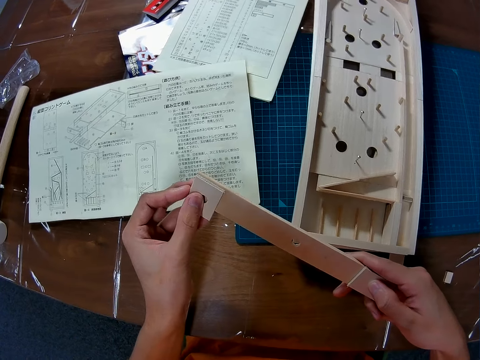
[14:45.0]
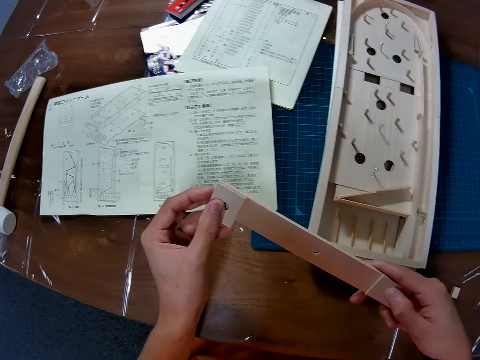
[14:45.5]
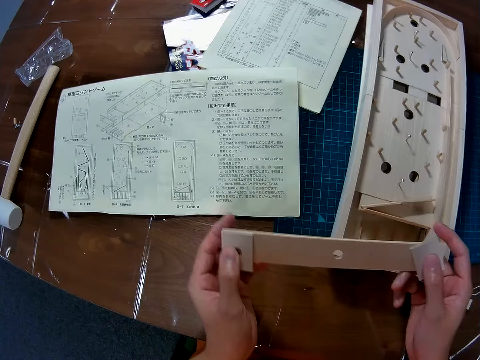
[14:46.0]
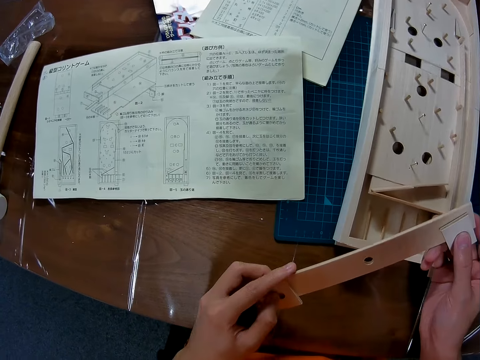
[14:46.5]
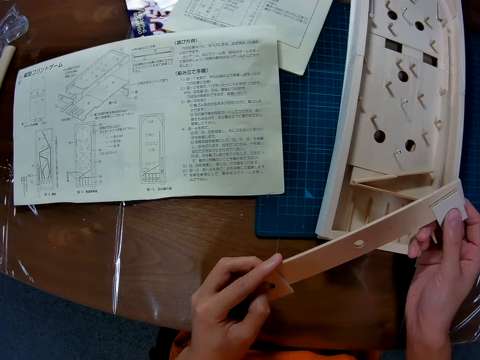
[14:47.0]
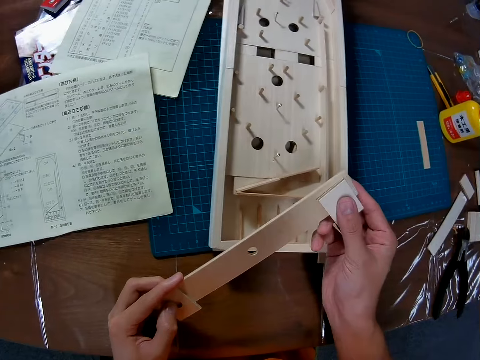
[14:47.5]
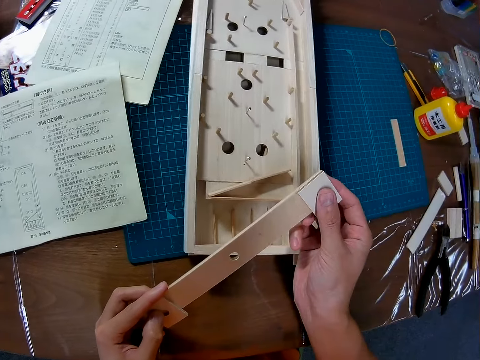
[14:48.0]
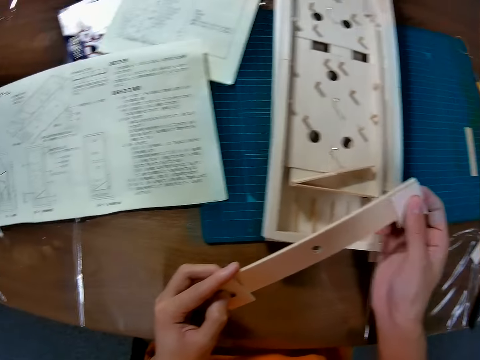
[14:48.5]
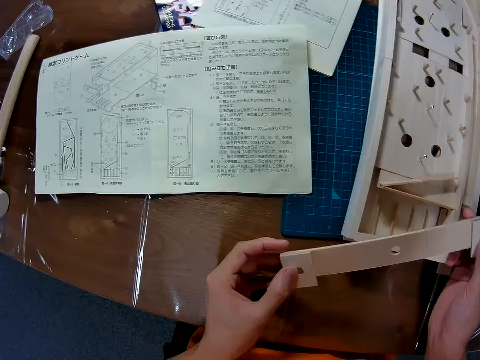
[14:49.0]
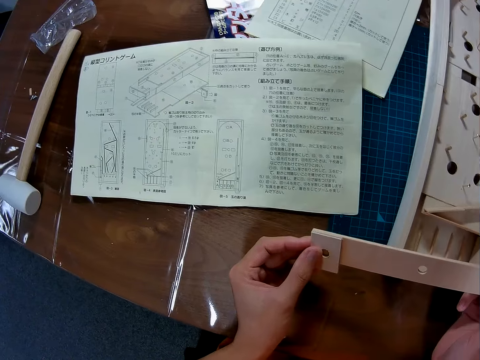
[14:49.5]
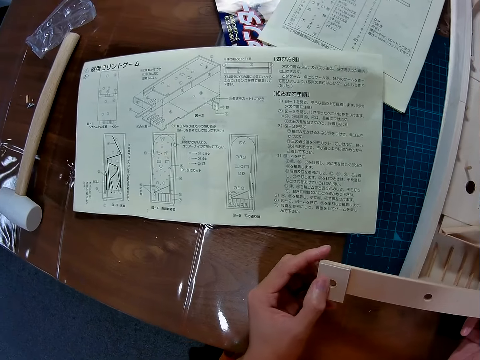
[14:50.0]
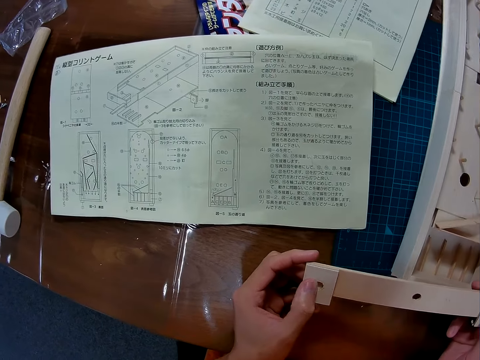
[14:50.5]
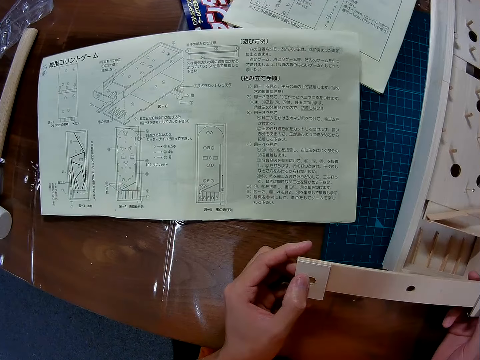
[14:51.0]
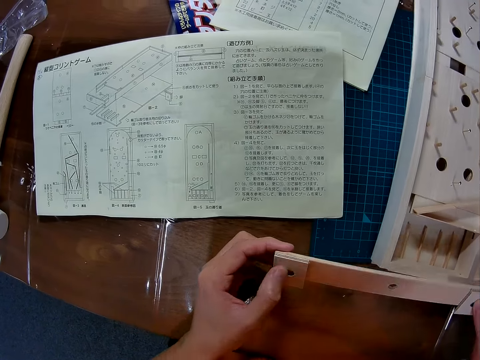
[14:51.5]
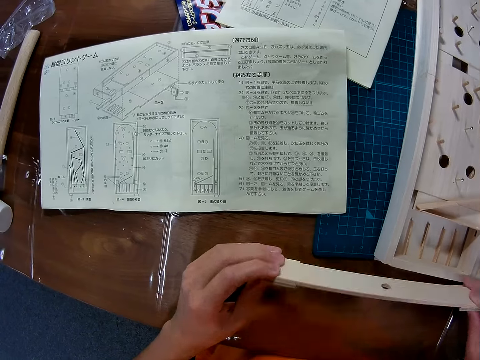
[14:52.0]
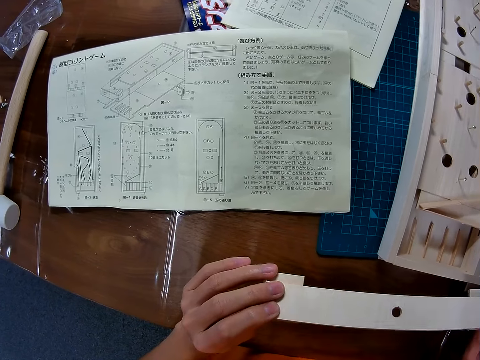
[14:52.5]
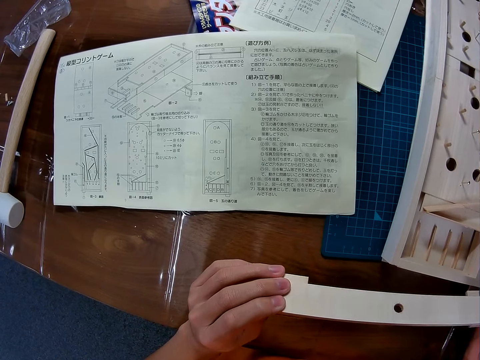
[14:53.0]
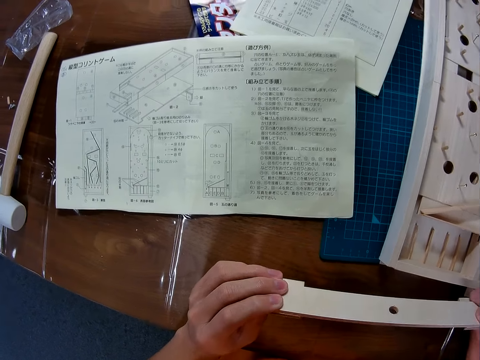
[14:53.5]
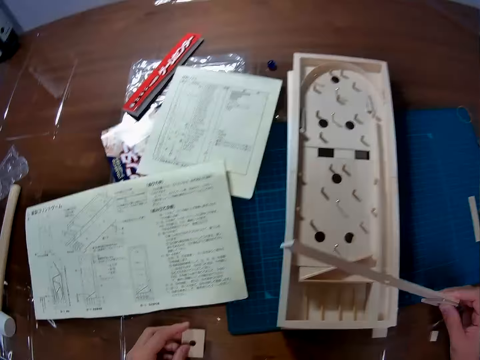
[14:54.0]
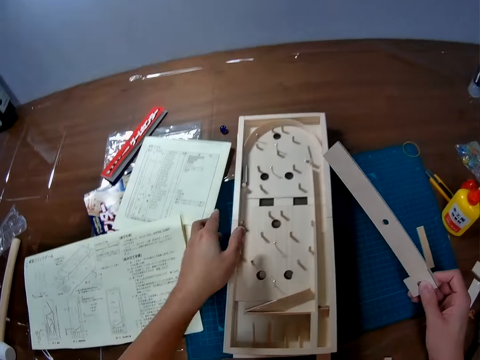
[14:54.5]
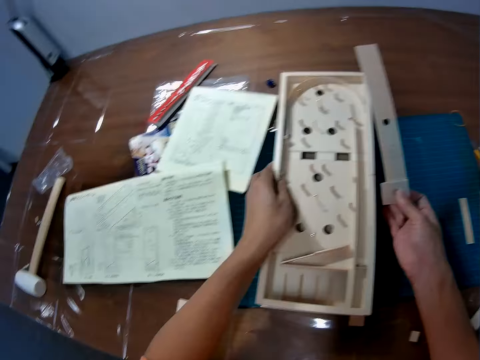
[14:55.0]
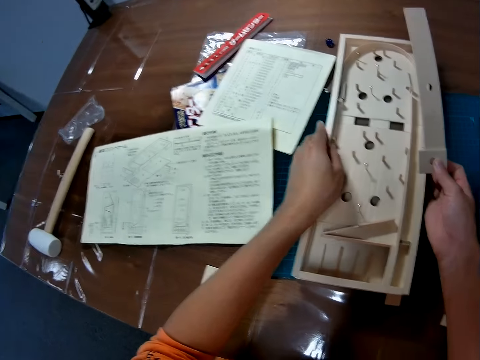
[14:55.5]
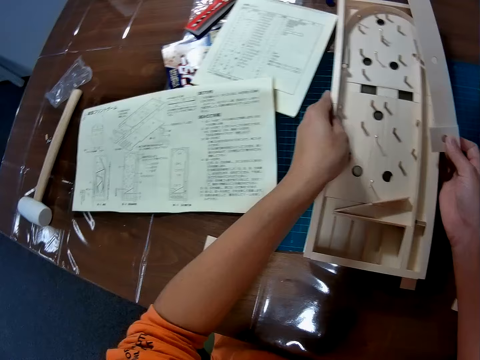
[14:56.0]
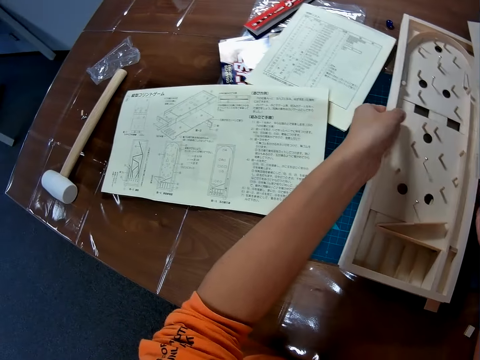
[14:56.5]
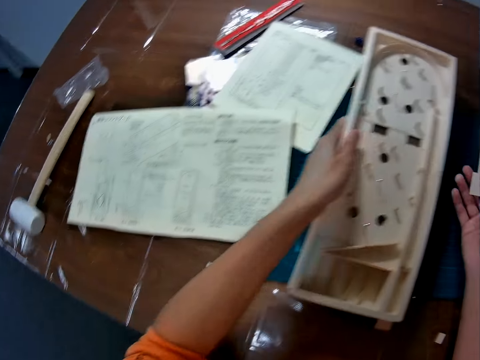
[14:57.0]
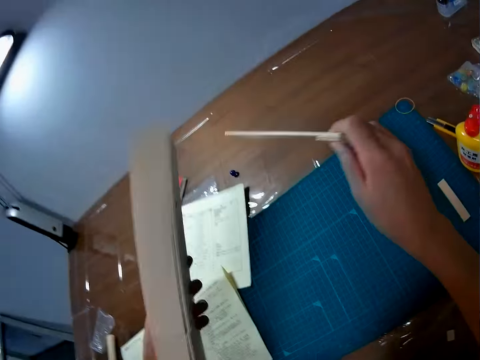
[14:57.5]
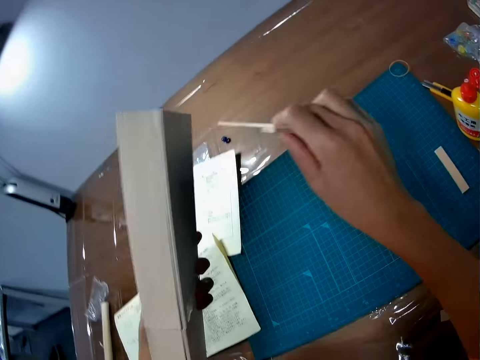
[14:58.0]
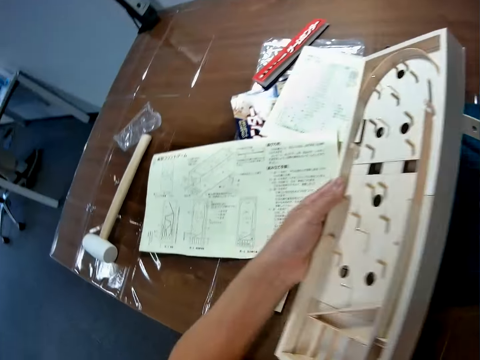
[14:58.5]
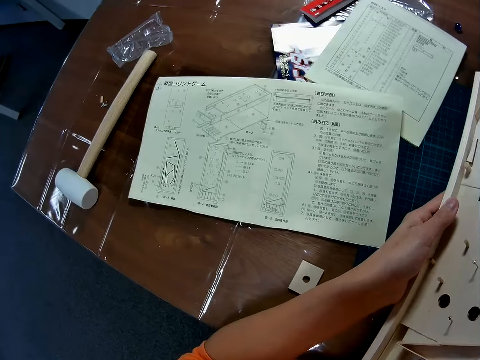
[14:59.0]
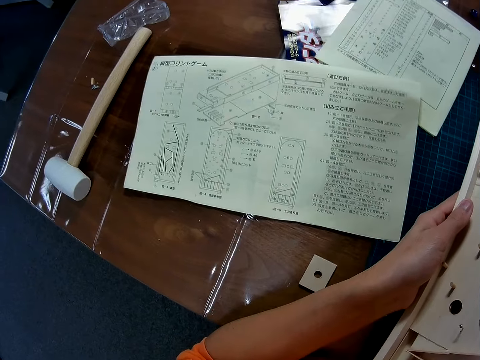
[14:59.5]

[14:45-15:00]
The camera wearer flips a paperboard rod with a hand. They adjust a piece of paperboard on the paperboard rod. They flip the paperboard rod with a hand. They drop the square shape wood. They pick up a paperboard model from a table. They flip the paperboard model with a hand.

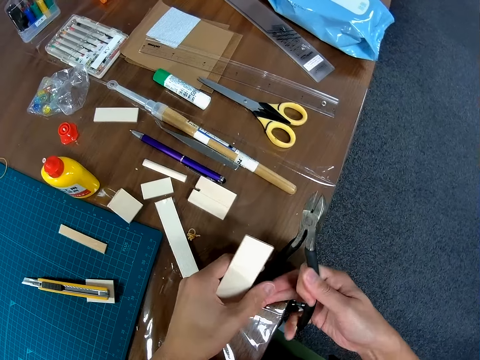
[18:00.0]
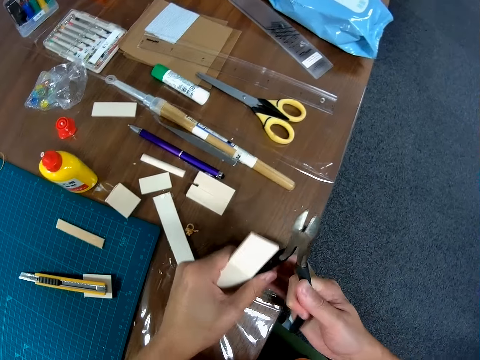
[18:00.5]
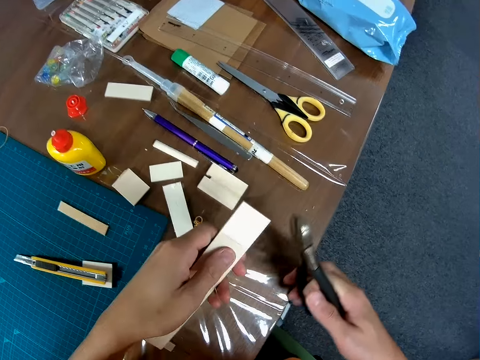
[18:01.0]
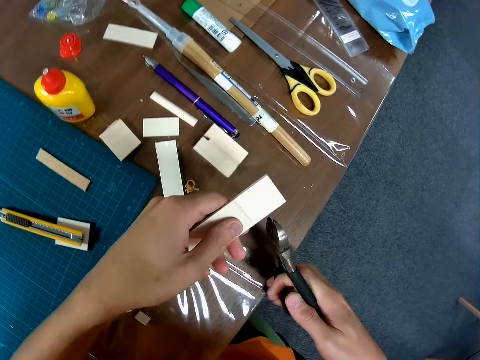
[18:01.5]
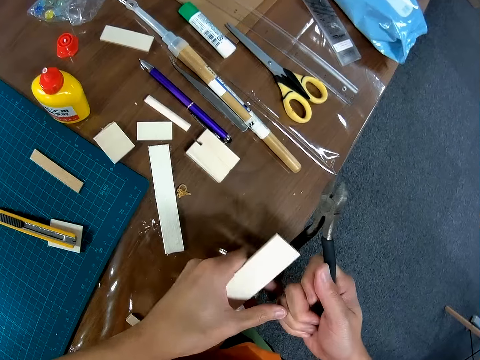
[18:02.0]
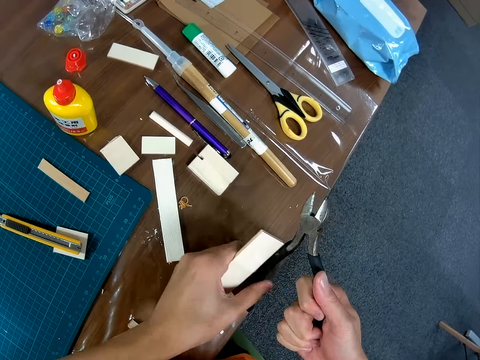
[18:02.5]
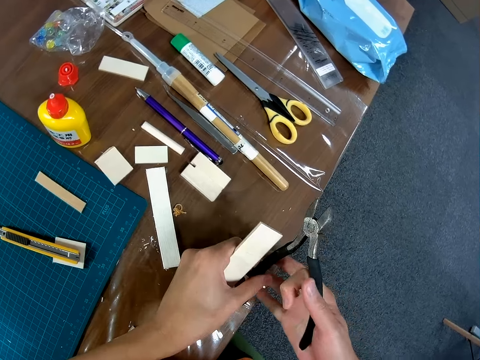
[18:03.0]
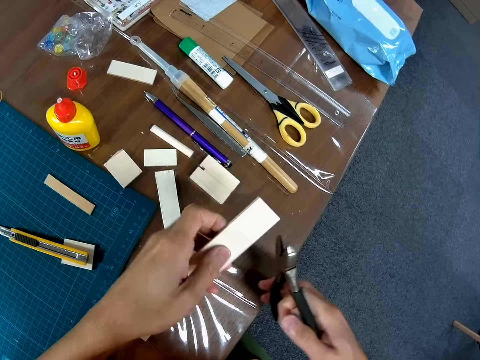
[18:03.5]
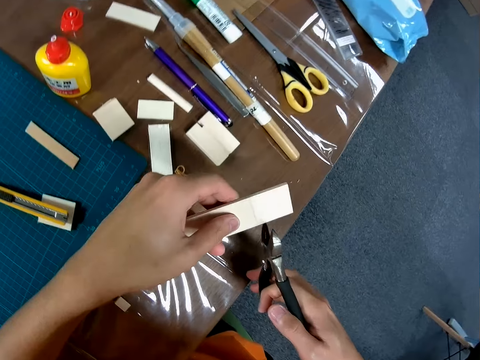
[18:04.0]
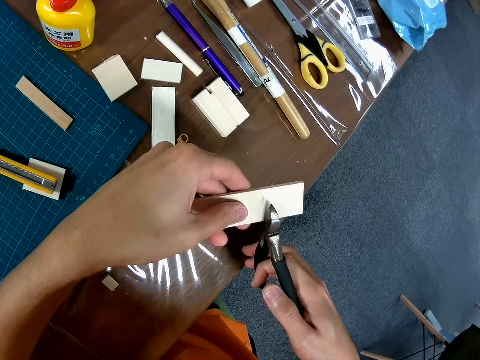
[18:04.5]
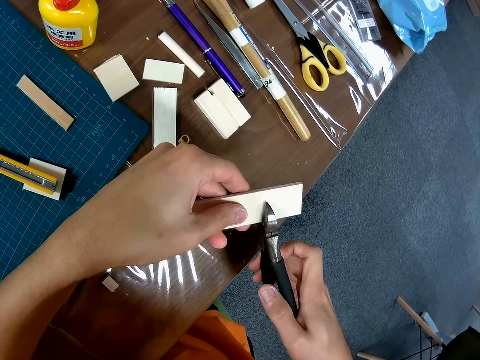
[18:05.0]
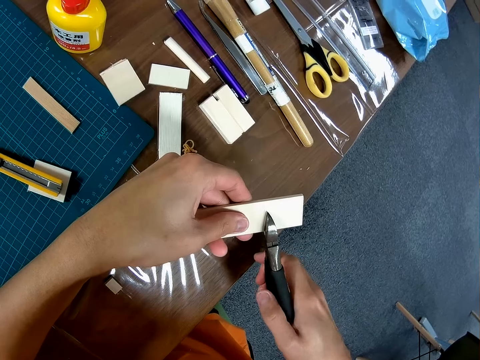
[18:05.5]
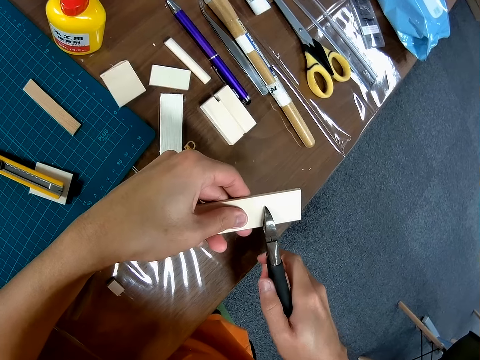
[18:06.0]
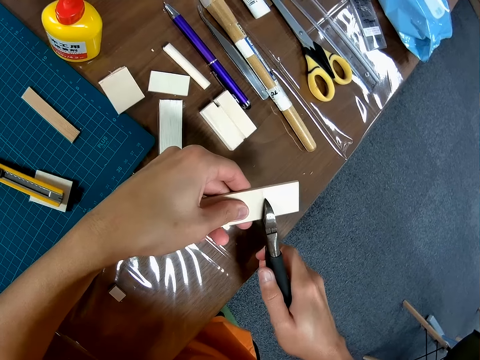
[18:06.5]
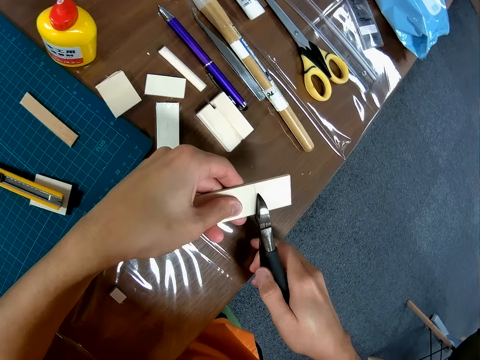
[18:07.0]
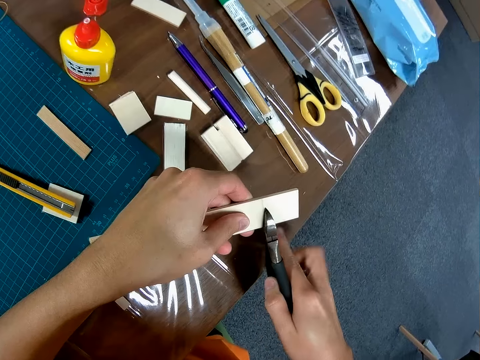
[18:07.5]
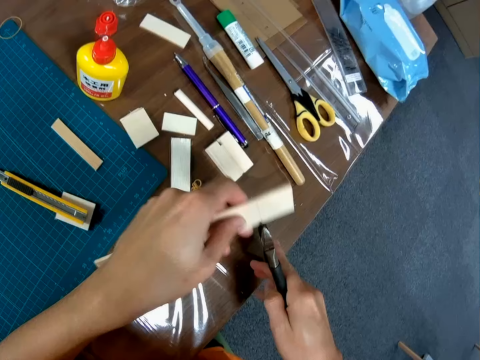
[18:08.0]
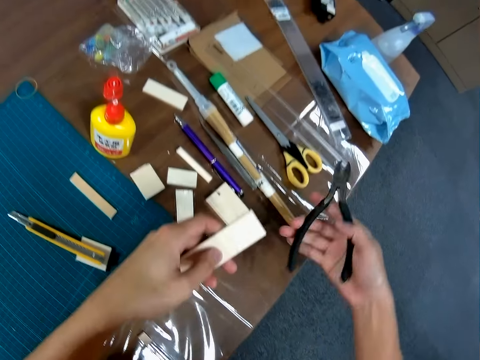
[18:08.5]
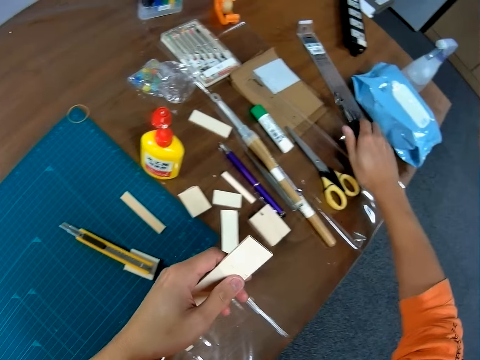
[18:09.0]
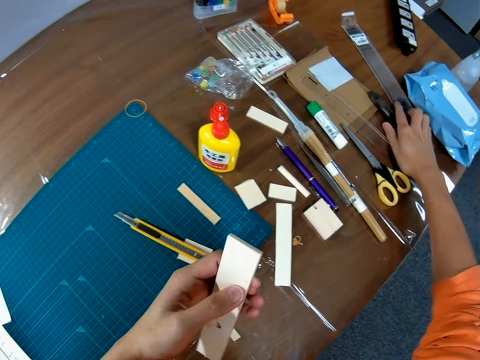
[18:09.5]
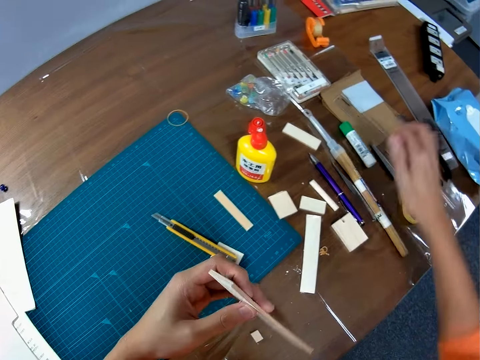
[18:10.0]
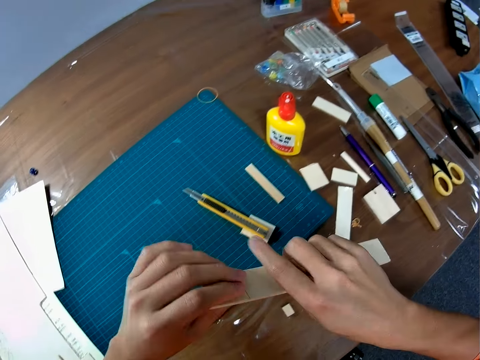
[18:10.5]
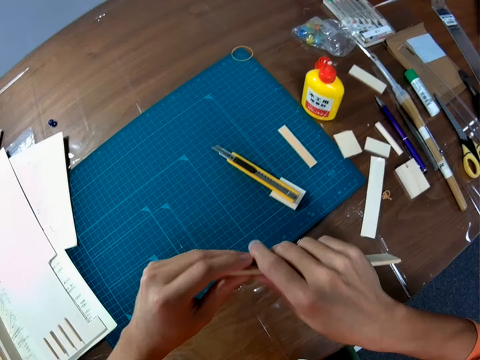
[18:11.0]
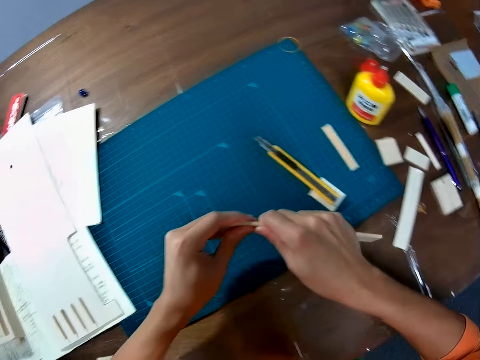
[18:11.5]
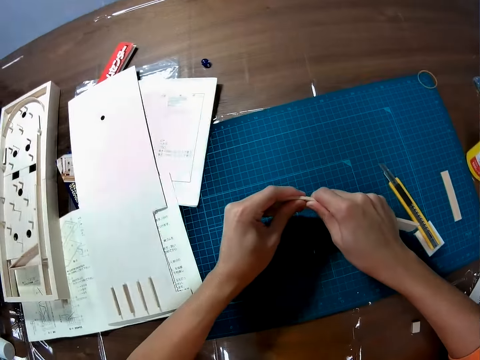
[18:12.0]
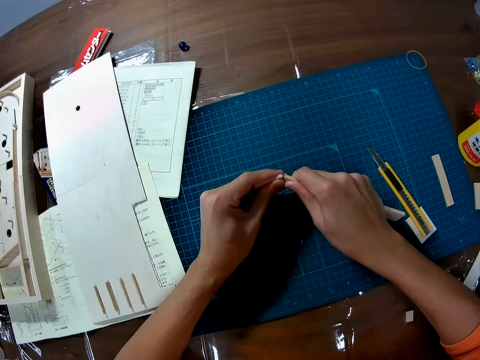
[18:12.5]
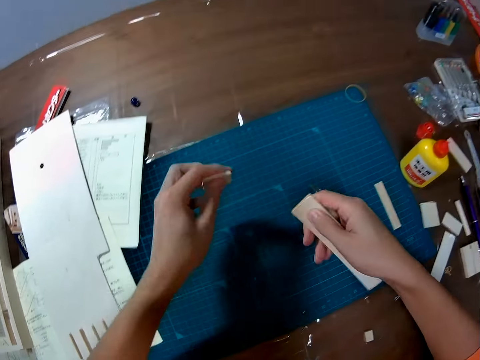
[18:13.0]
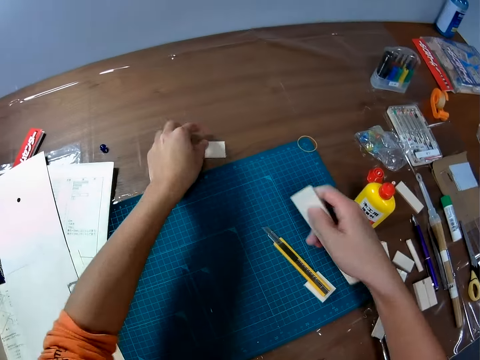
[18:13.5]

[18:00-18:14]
The camera wearer cuts a paperboard rod with scissors. They adjust the scissors with a hand. They cut the paperboard rod with the scissors. They mark the wood with the plier. They put down the scissors on a table. They cut the paperboard rod with a hand. They bend the wood and break the wood.
